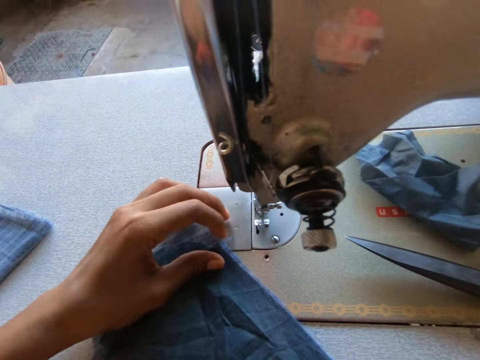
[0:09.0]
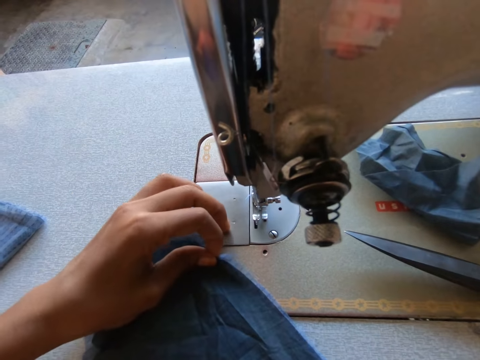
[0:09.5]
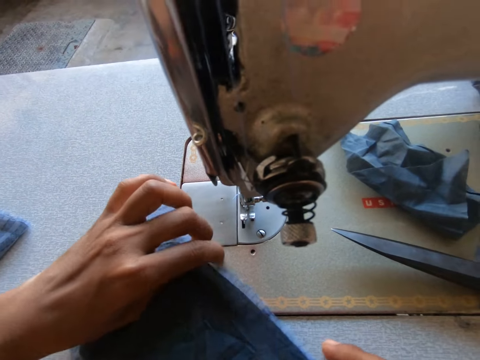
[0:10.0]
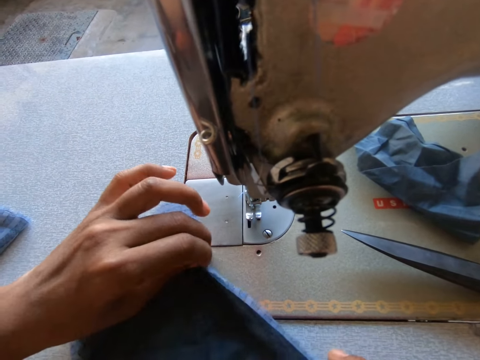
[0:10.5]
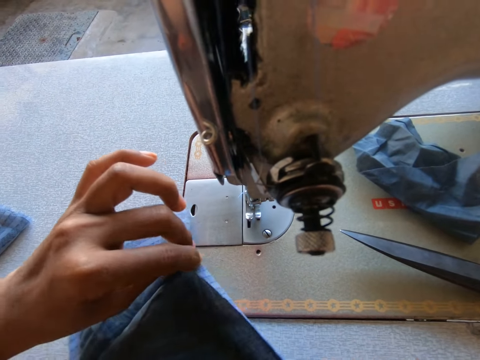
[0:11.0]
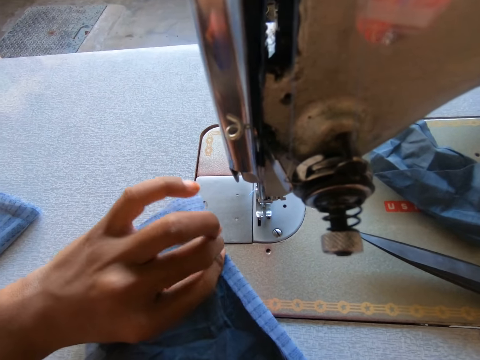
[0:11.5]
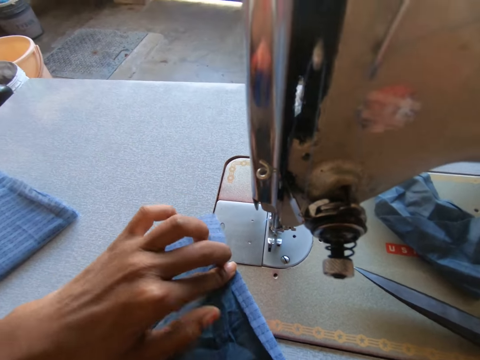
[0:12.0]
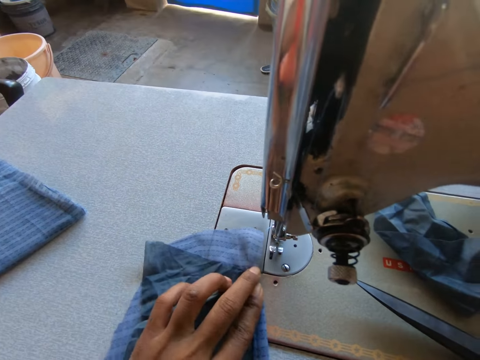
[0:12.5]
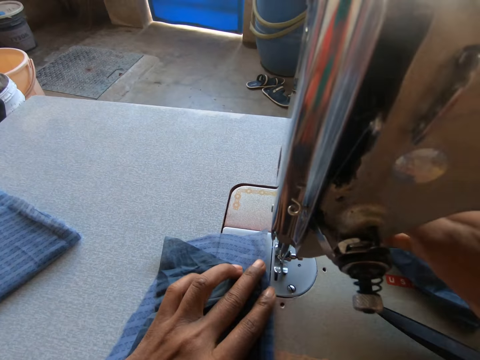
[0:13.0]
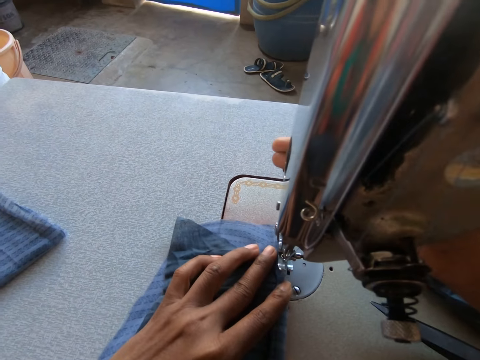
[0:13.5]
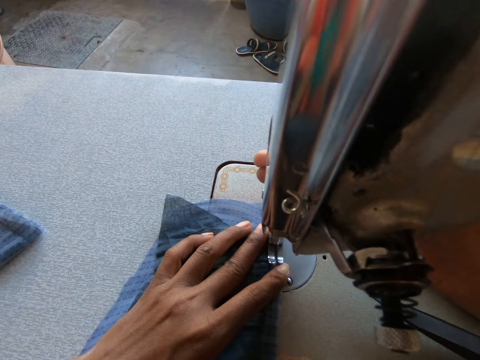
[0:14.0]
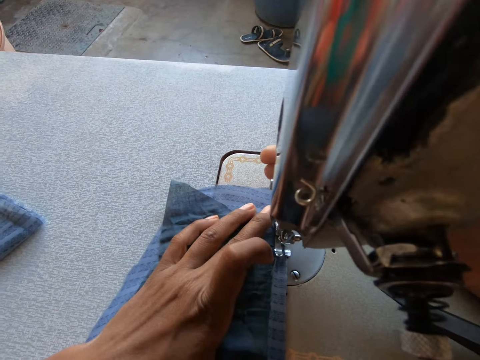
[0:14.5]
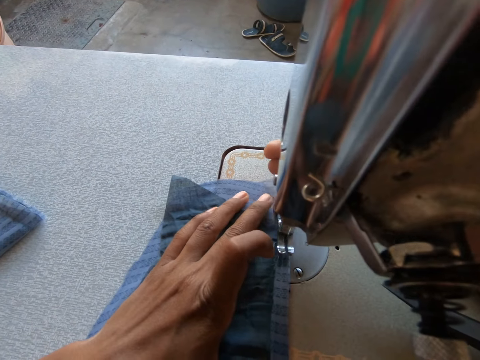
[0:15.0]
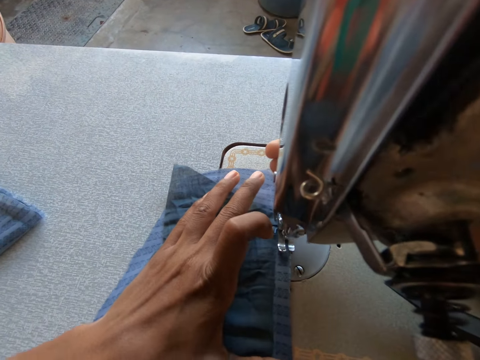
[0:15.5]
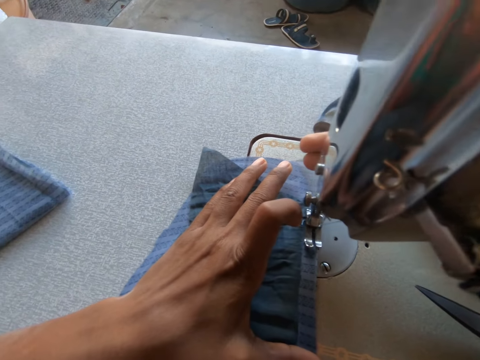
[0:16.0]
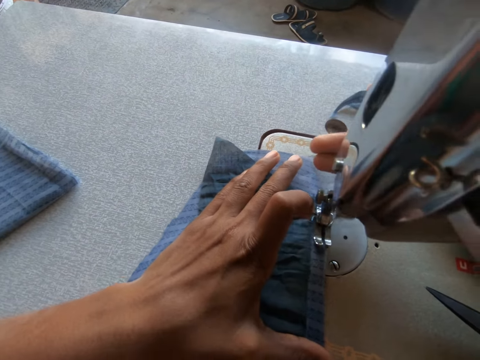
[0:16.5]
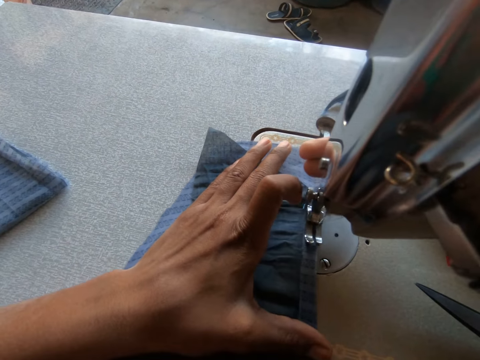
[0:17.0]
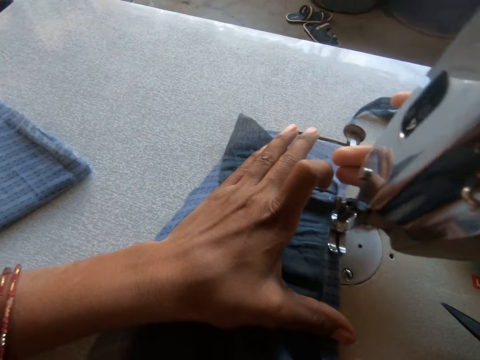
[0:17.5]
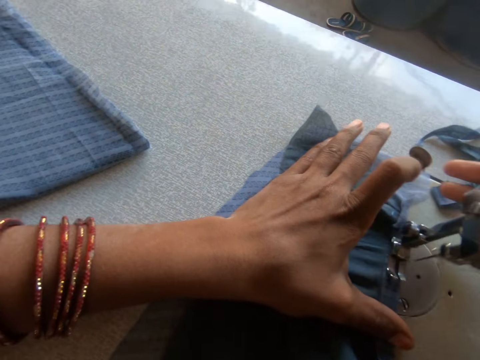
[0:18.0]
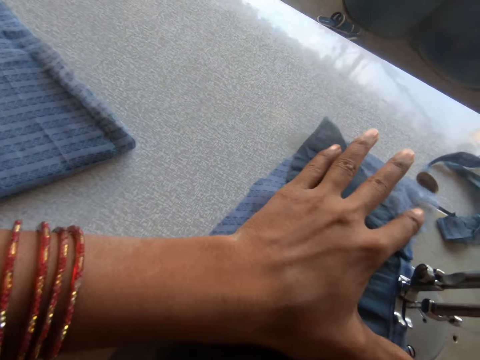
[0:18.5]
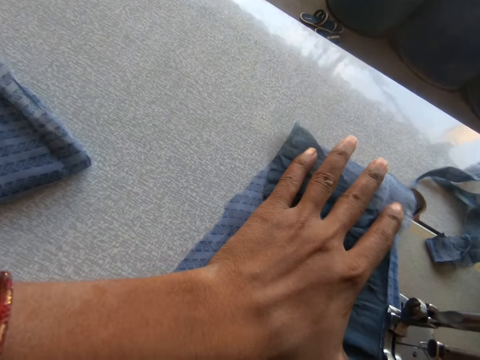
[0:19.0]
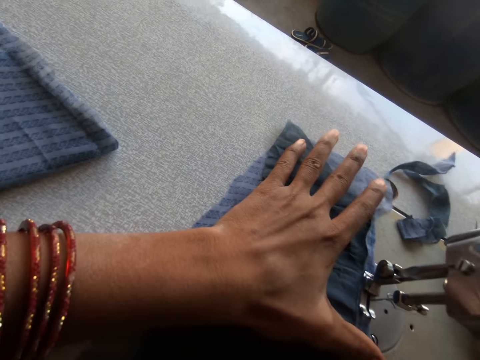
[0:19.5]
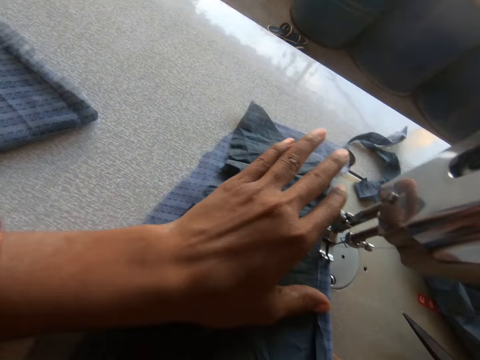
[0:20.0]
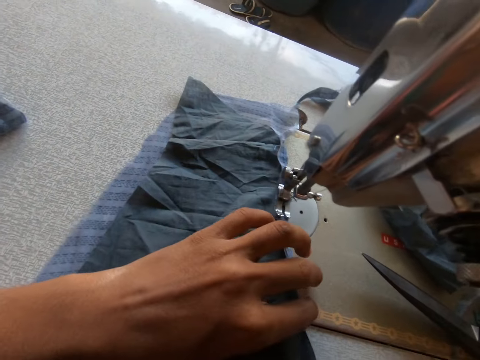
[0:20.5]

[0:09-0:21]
The camera wearer folds the cloths. She puts the cloths on a sewing machine. She arranges the cloth under the needle with her left hand. She pulls the take-up lever on the sewing machine with her right hand. She sews the edge of the cloth with the sewing machine. She adjusts the cloth on the sewing machine with her left hand.

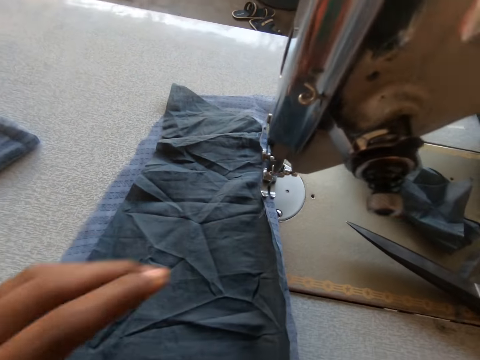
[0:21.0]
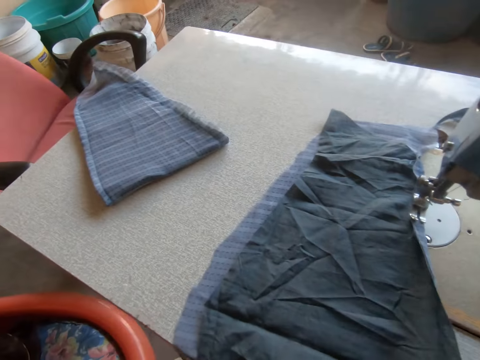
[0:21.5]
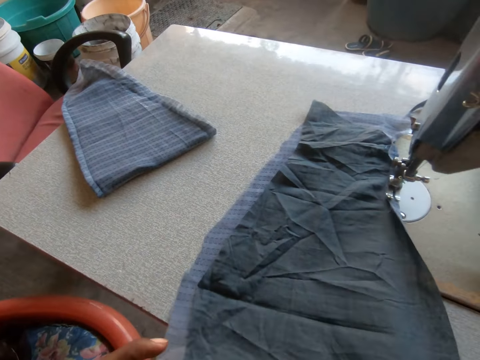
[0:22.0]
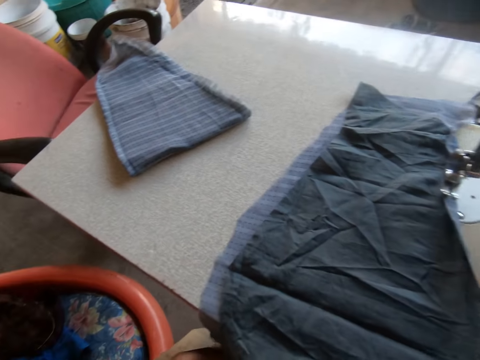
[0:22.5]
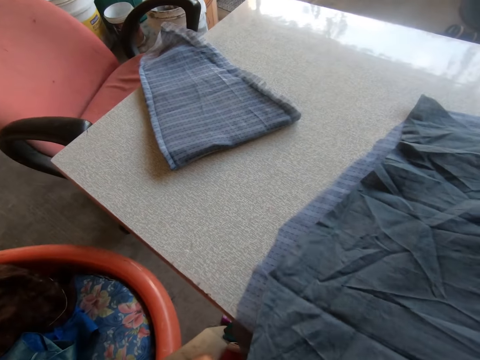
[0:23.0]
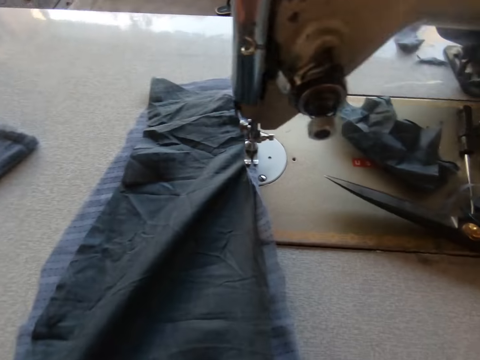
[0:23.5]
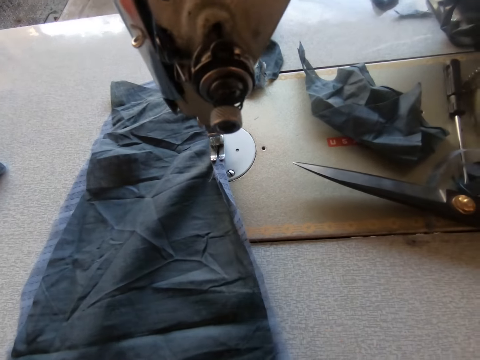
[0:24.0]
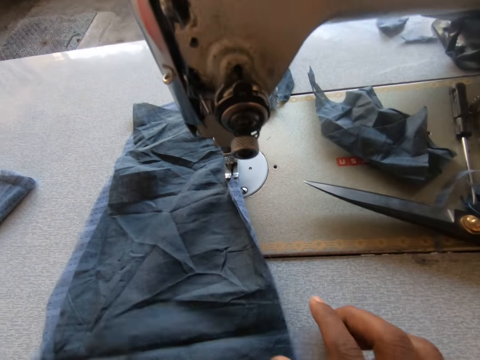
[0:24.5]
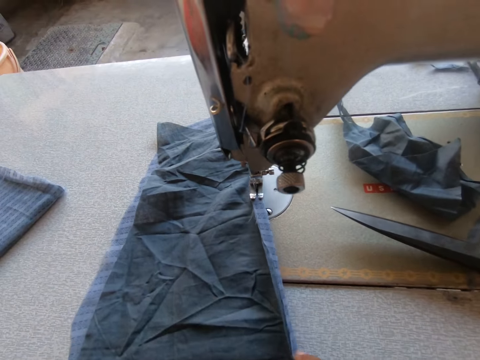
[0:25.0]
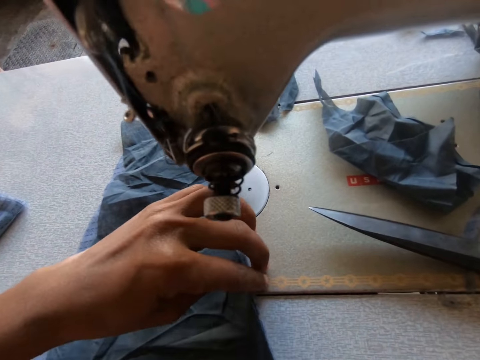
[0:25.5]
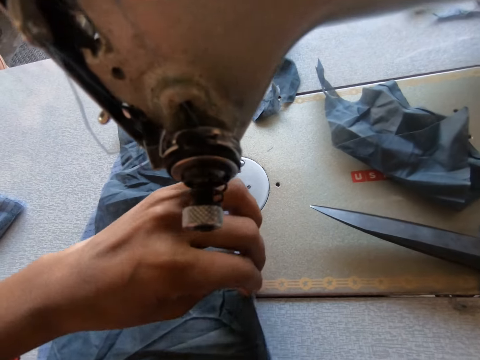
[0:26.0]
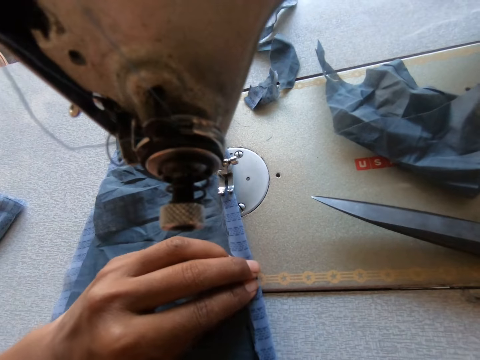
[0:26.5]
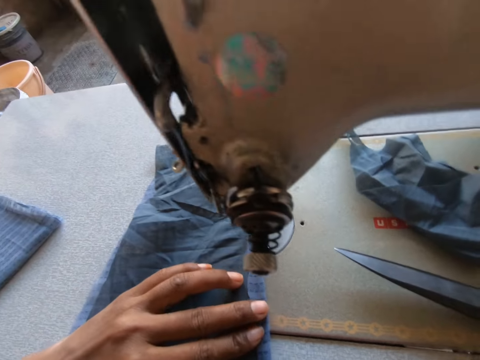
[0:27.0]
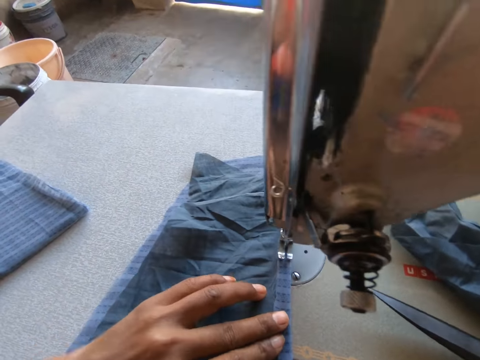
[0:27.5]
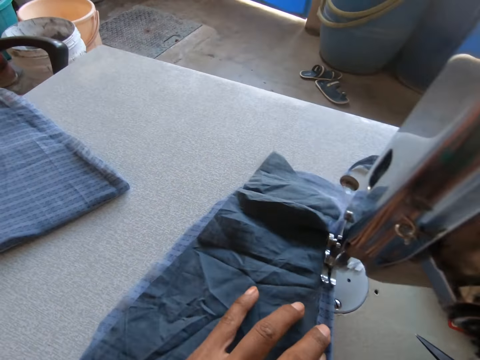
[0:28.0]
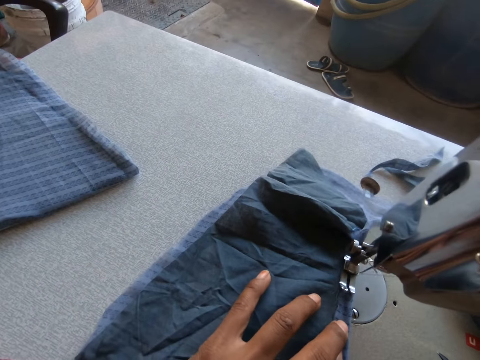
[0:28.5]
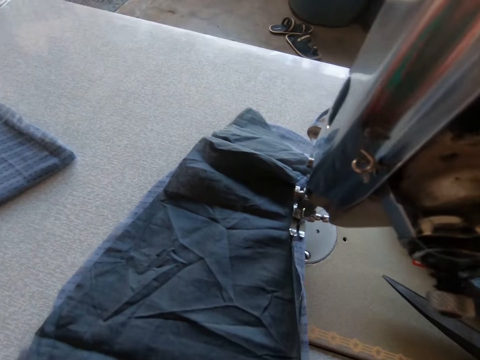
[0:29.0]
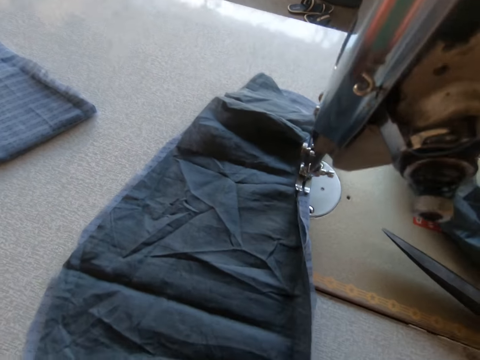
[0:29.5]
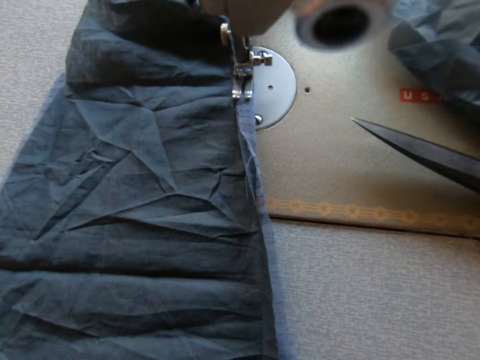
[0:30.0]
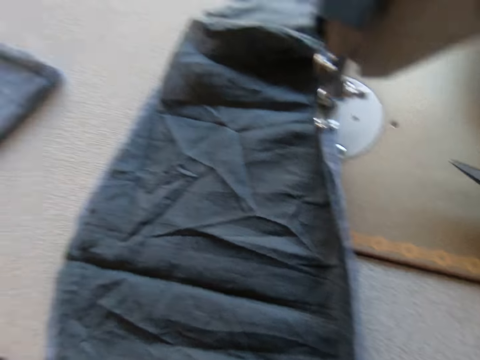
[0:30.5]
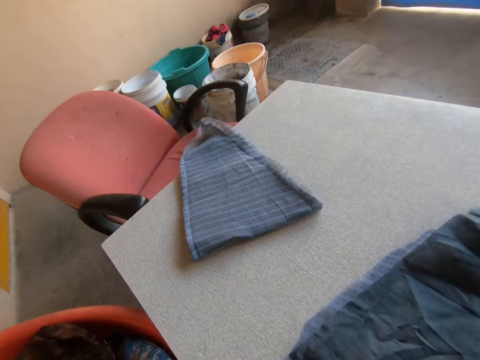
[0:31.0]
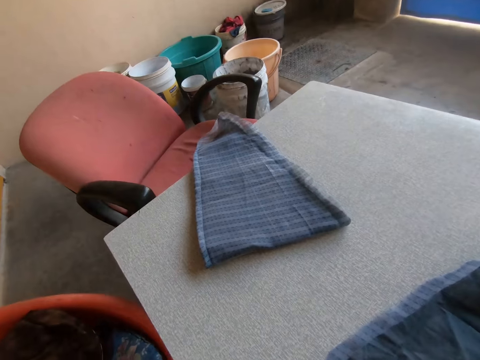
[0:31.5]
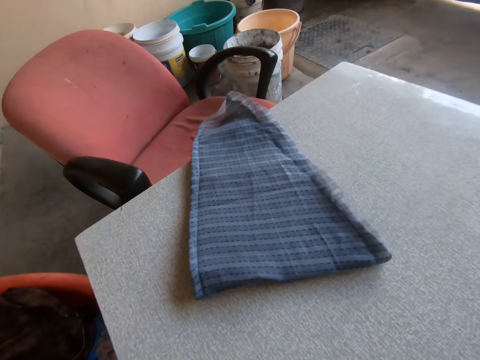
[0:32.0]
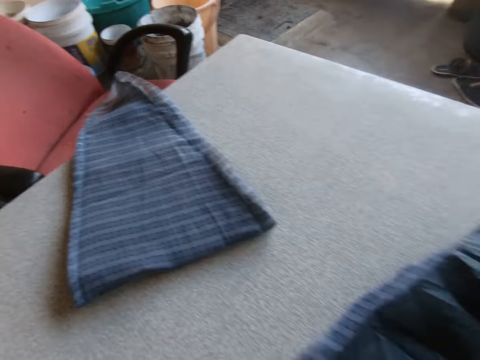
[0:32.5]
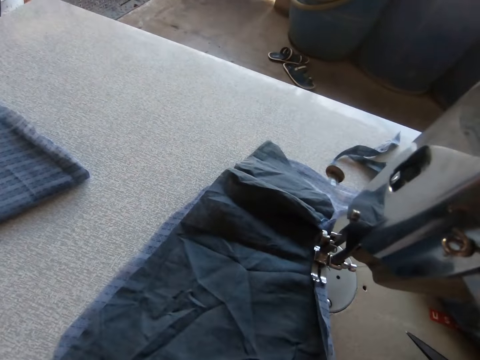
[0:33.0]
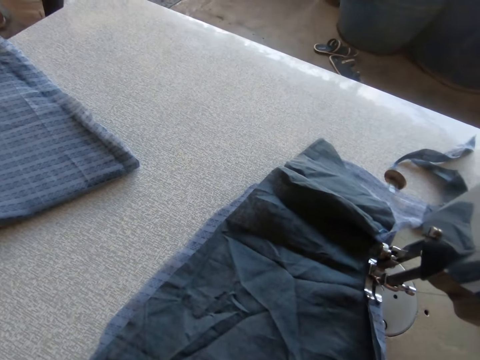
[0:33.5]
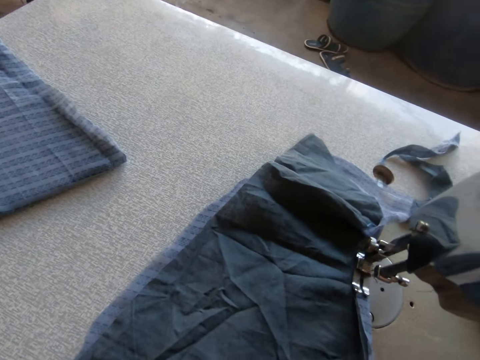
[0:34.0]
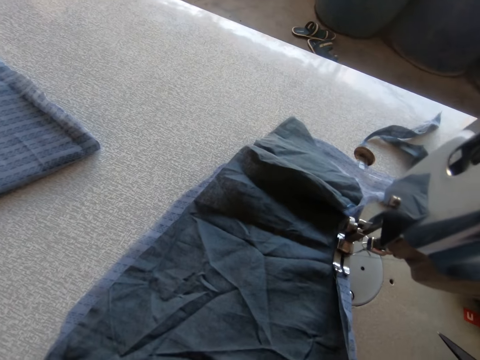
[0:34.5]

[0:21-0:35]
The camera wearer arranges the clothes with both hands. She pulls the cloth. She folds the edge of the cloth with both hands. She holds the cloth on the sewing machine with her left hand. She sews the cloth on the sewing machine. She arranges the clothes with both hands. She looks at a cloth.
